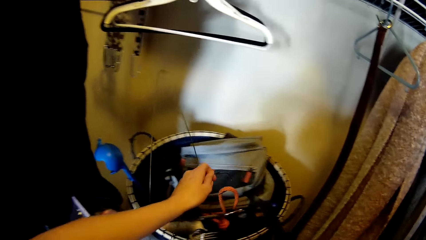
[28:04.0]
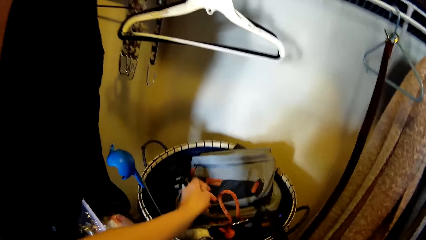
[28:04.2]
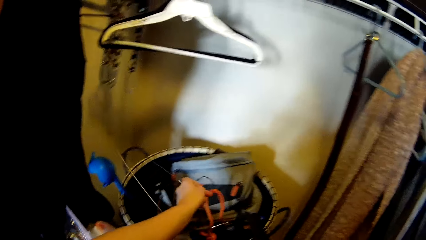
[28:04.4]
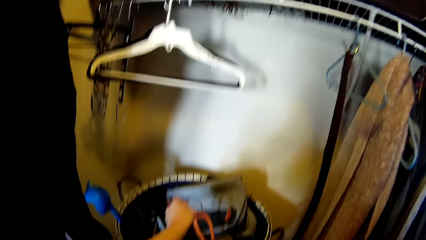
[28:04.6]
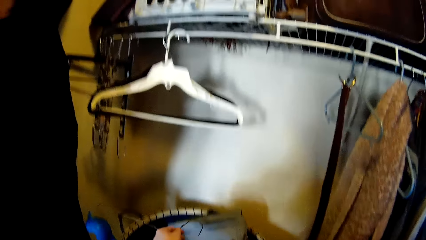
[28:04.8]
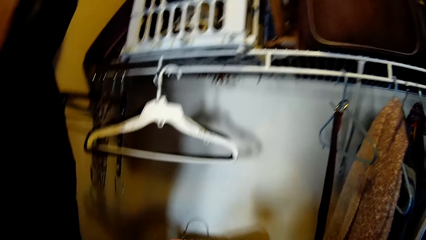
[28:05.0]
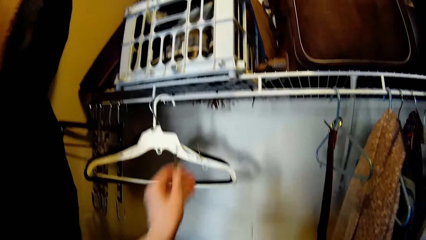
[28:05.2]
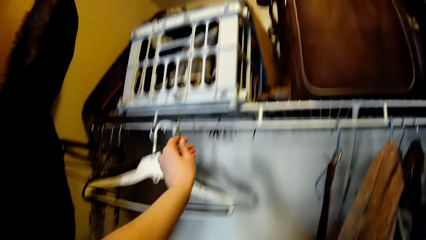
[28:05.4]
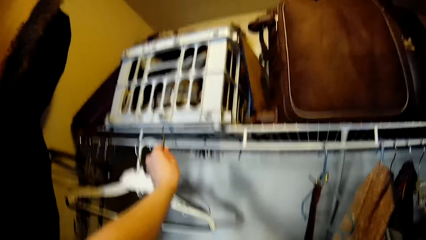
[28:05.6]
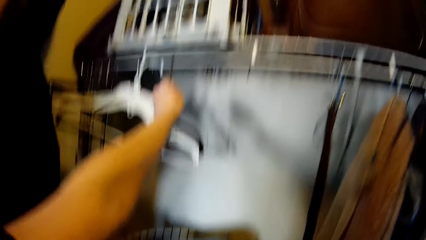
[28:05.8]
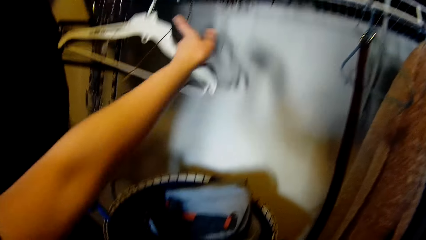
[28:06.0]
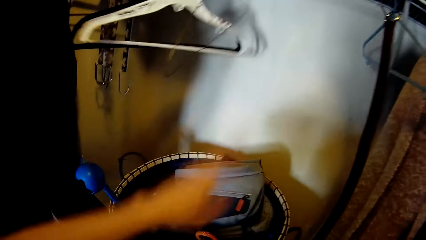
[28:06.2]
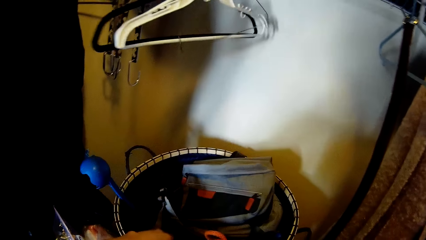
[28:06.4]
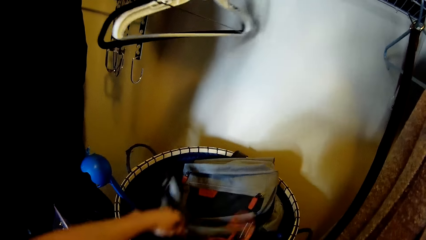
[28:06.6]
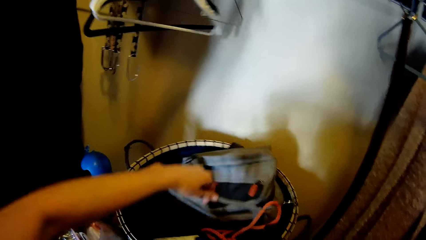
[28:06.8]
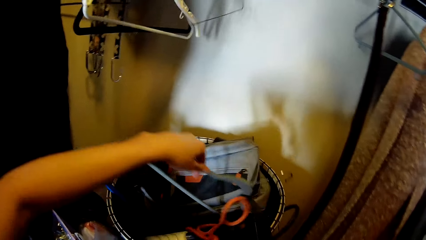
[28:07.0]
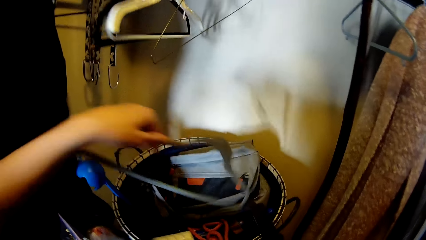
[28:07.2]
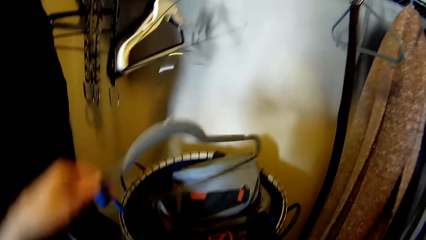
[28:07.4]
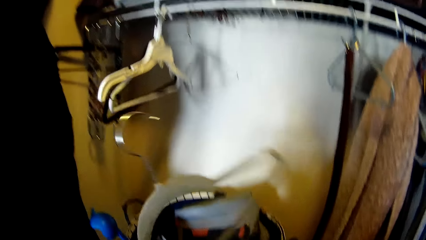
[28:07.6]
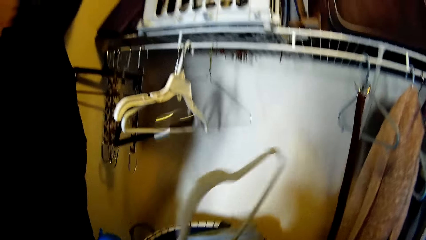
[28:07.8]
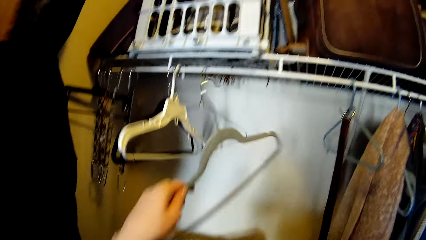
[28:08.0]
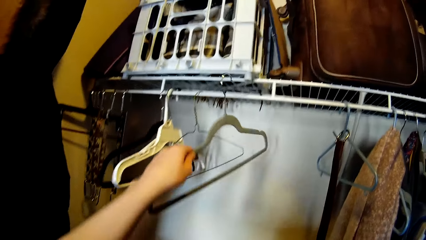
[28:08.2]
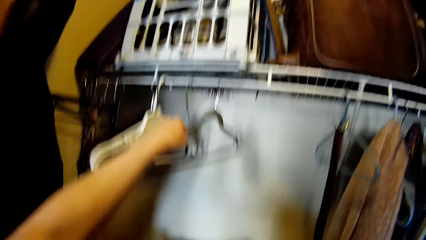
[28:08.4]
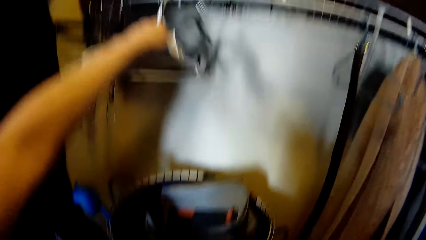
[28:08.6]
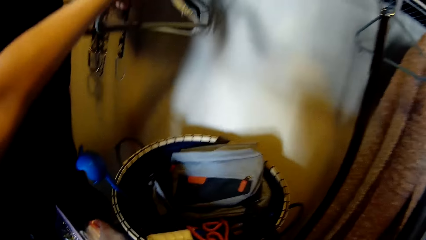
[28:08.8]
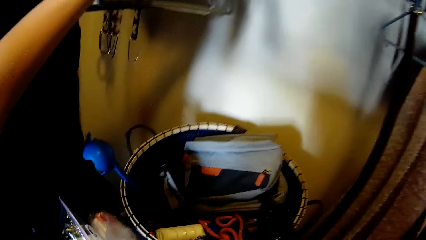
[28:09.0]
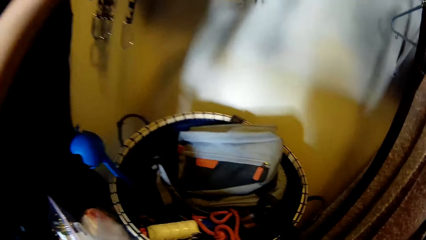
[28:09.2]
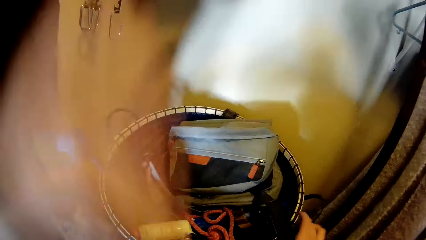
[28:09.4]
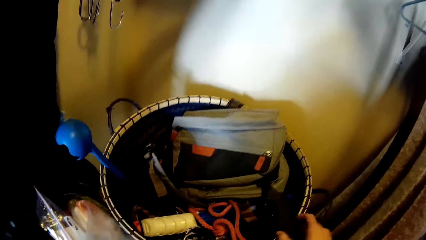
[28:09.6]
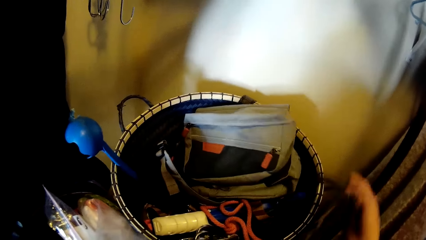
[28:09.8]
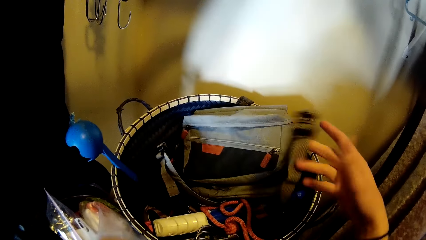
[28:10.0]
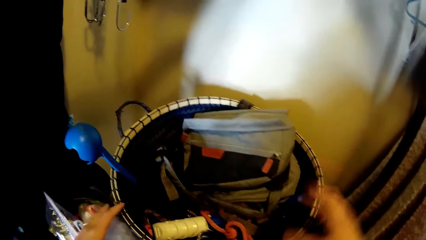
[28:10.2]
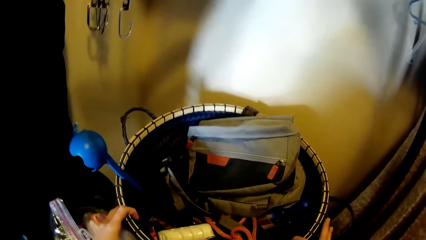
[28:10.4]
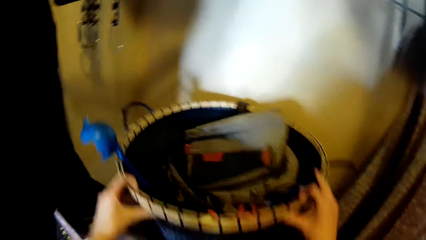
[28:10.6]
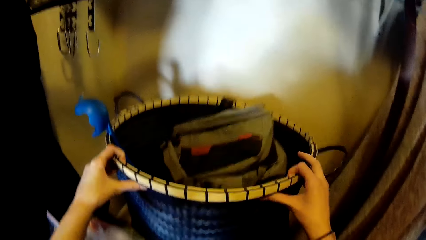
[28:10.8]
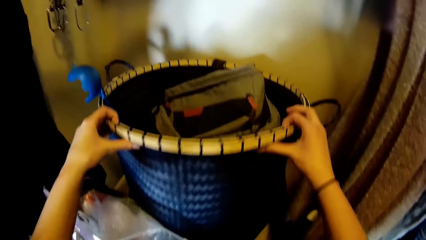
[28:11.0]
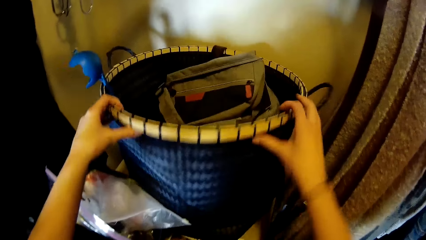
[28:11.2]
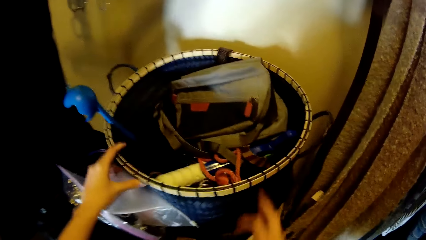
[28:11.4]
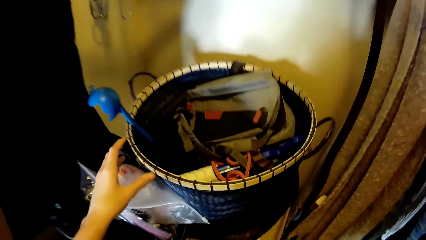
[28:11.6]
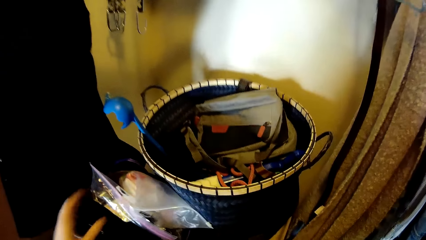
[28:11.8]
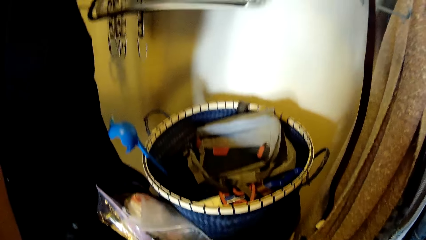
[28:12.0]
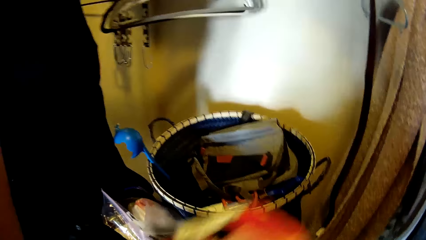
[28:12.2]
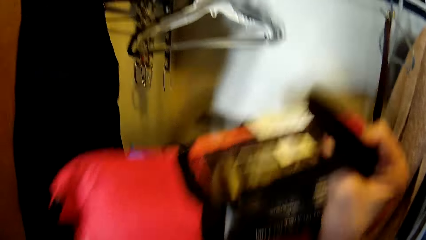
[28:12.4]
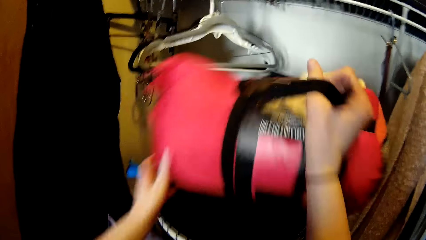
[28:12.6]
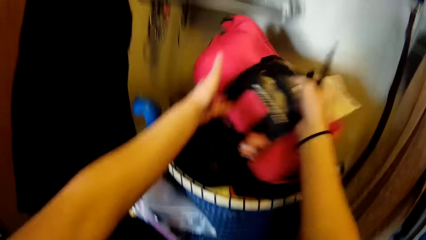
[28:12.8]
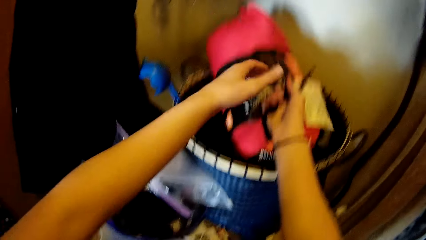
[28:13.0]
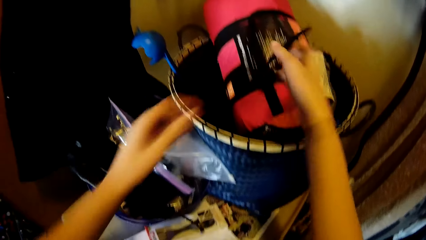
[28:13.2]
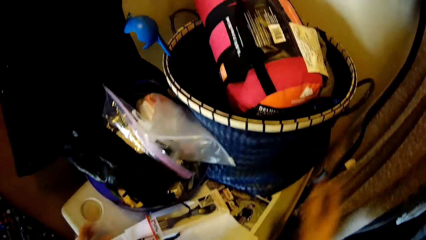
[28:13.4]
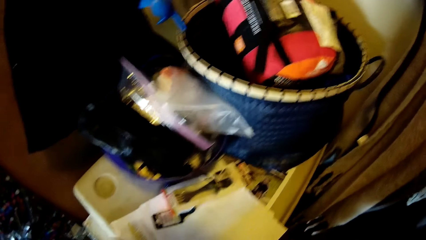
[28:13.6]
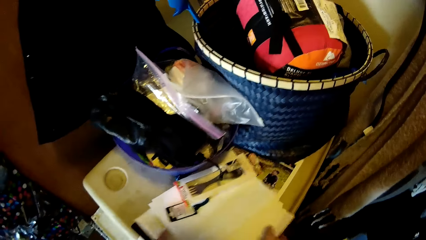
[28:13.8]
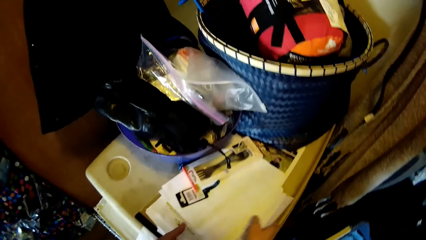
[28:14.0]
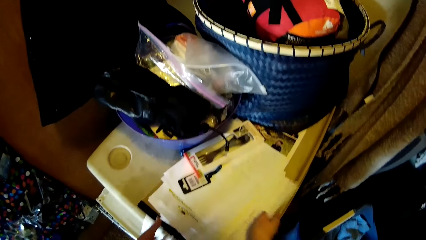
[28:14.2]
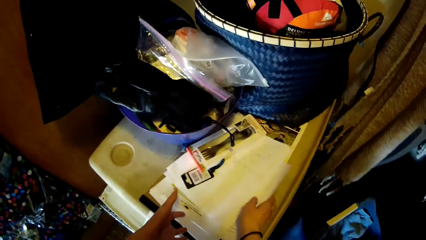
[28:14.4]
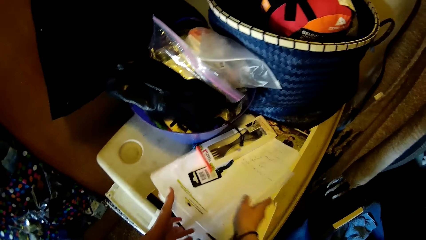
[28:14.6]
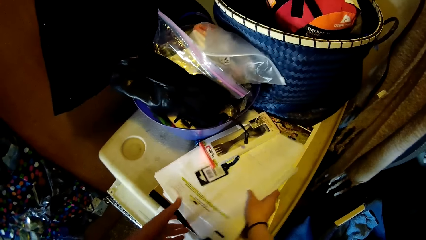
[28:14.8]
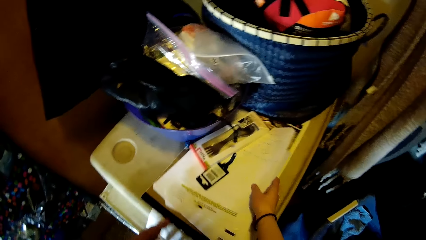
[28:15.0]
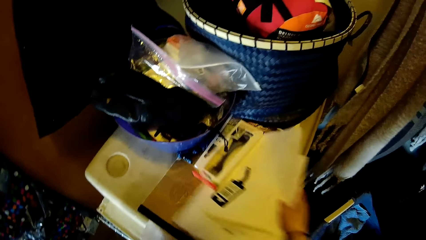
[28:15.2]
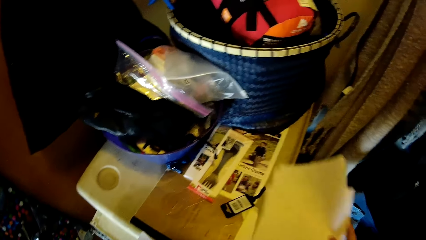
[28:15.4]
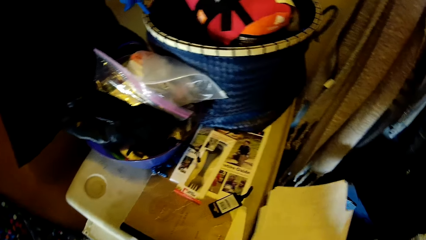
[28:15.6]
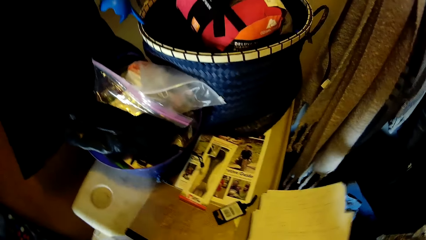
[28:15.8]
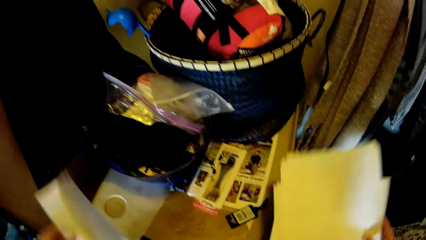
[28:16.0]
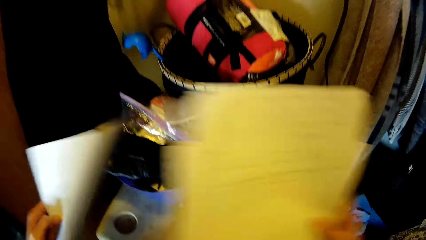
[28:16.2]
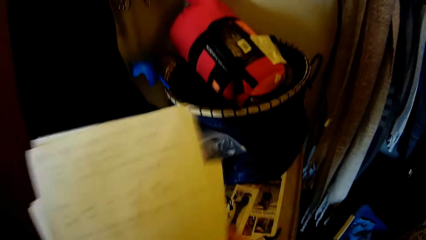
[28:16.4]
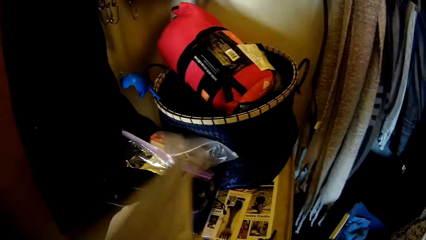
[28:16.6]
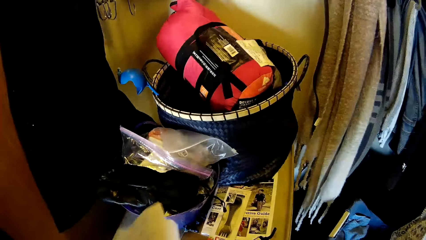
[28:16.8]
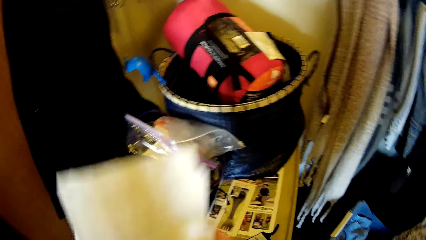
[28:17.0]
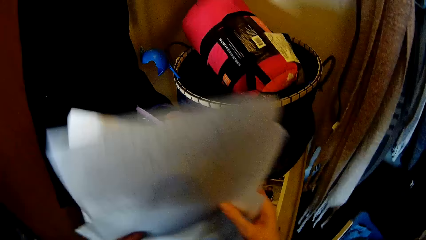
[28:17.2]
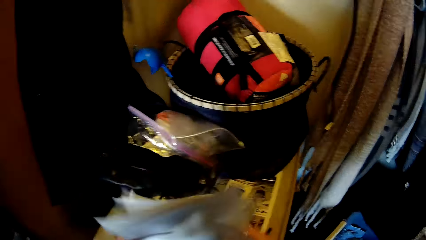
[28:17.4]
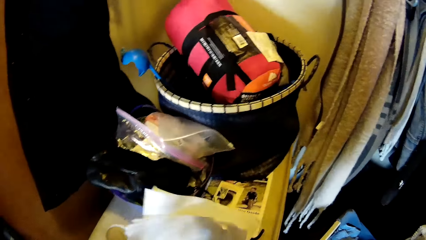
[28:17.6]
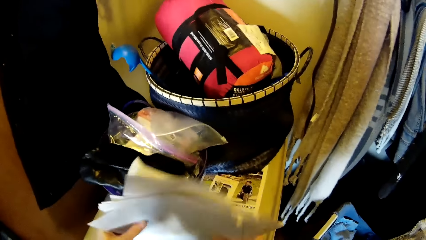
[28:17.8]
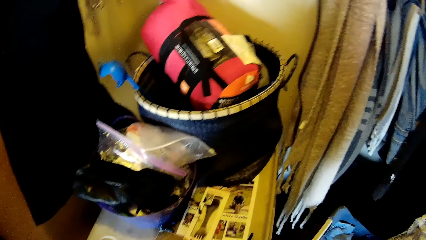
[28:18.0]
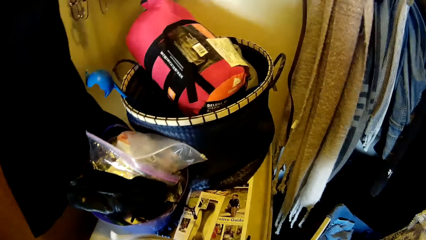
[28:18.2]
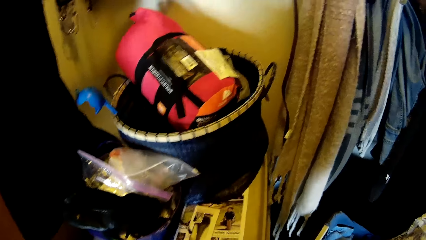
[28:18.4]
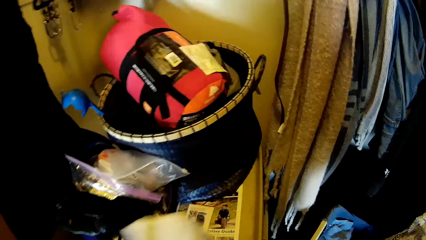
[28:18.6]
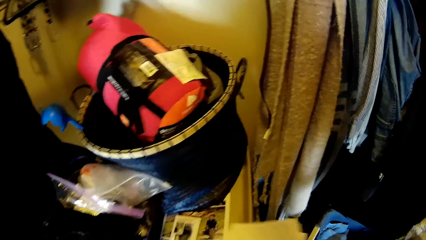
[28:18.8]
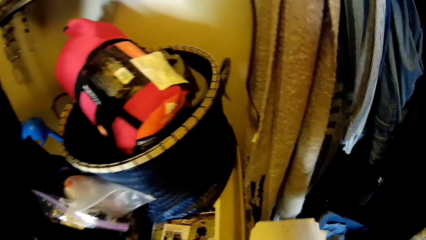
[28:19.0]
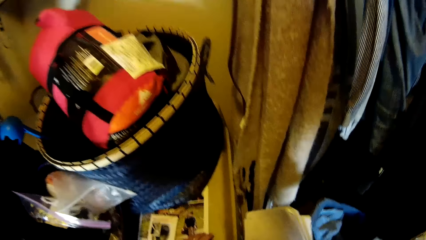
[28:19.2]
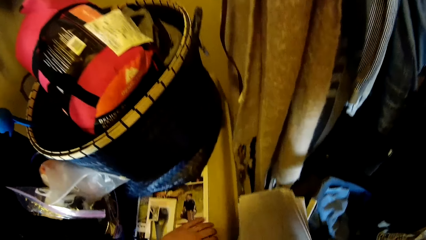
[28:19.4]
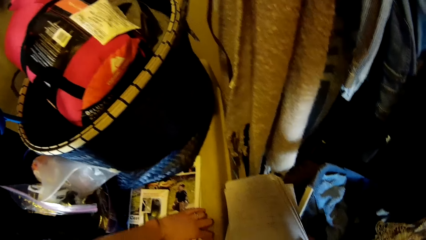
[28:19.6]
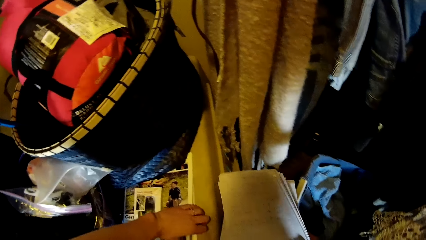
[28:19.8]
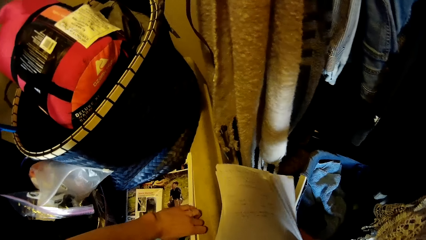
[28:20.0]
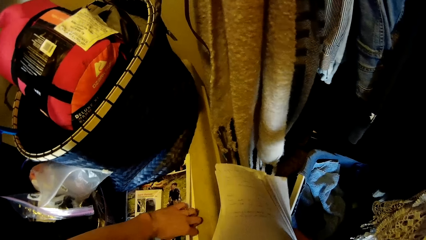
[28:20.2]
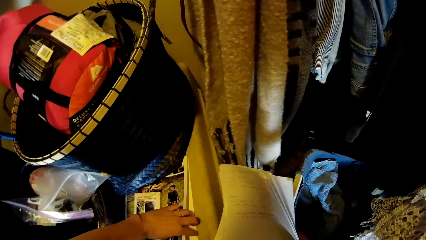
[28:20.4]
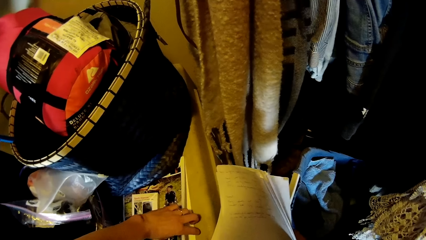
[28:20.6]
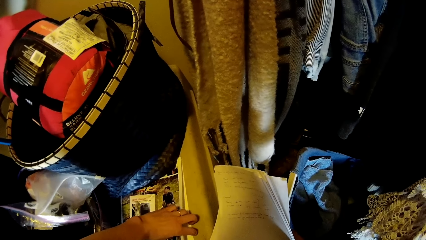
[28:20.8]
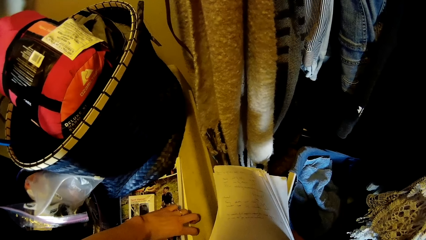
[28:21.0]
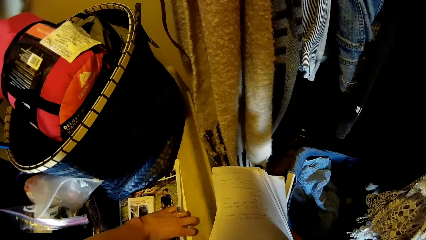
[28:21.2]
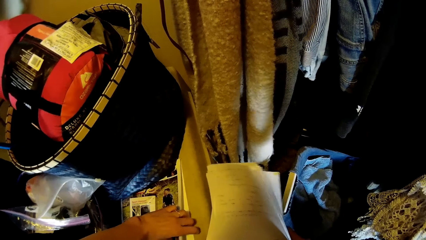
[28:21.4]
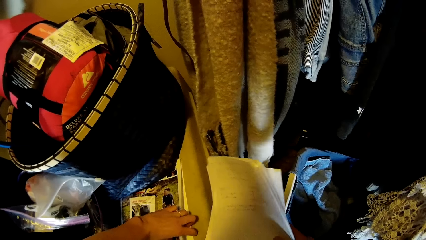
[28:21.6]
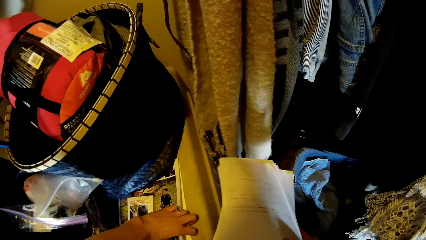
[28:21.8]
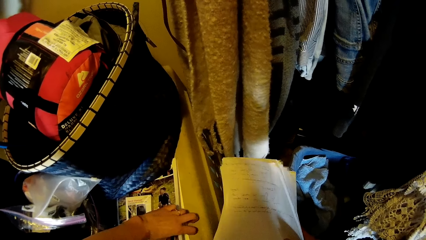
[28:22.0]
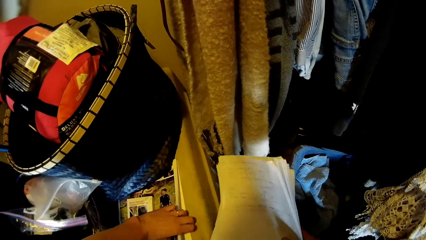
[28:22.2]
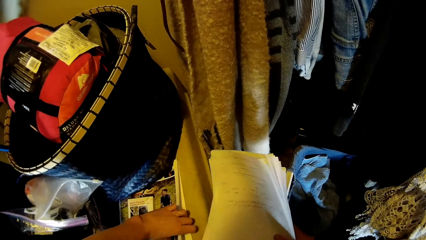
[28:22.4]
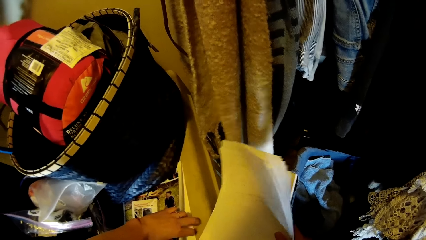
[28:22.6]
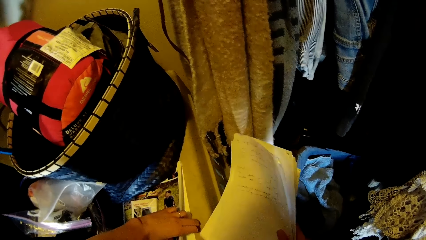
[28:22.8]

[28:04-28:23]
The camera wearer hangs the hanger on the wardrobe. They pick another hanger from the basket. They hang the hanger on the wardrobe. They adjust the basket. They lift the basket a bit. They drop the basket. They put the red bag on the top of the basket. They hold papers. They take out the papers from the table. They arrange the papers on the table. They lift the other papers a bit.
